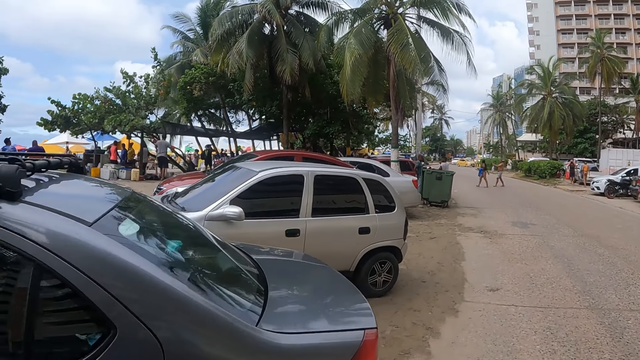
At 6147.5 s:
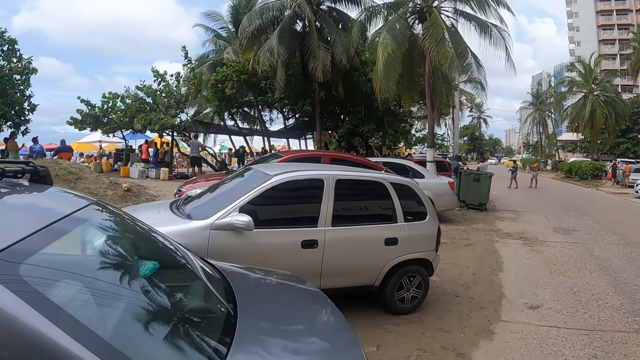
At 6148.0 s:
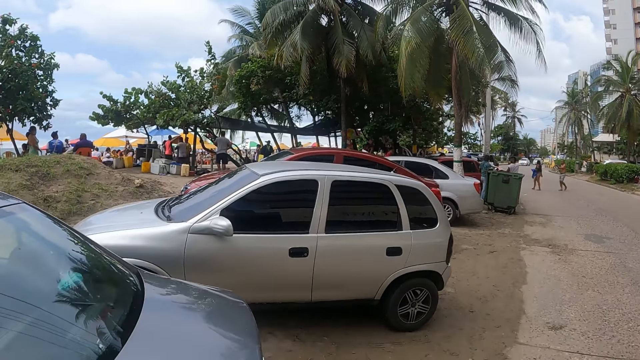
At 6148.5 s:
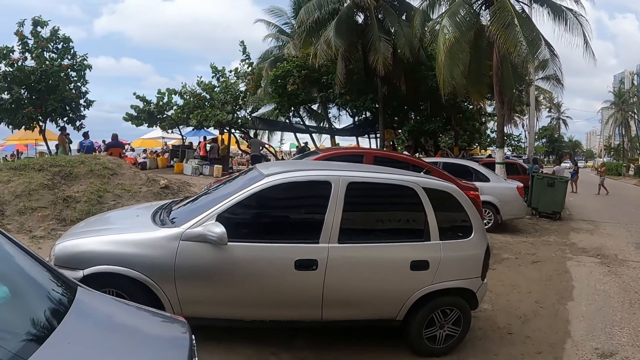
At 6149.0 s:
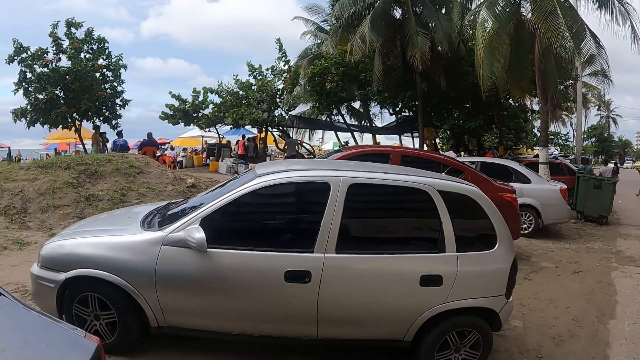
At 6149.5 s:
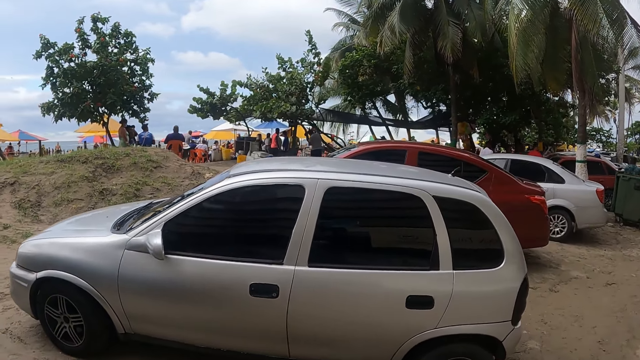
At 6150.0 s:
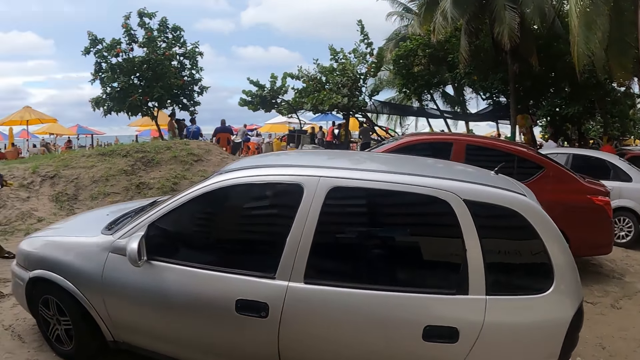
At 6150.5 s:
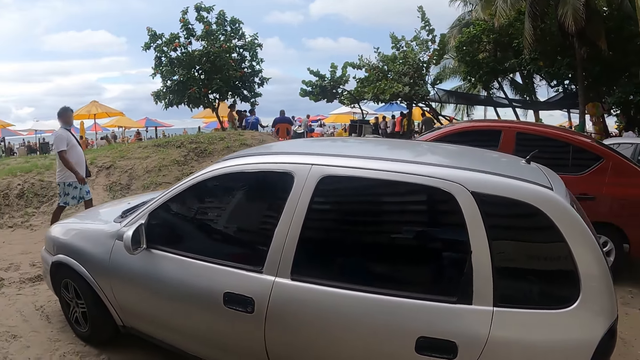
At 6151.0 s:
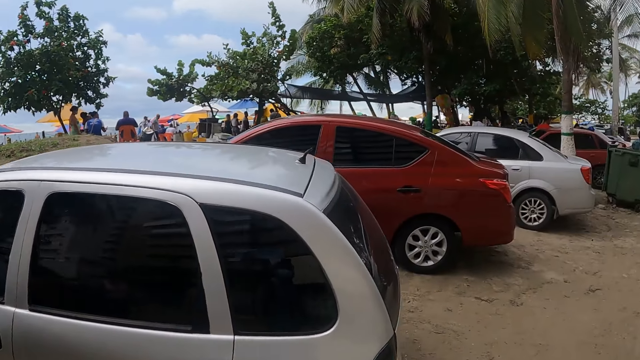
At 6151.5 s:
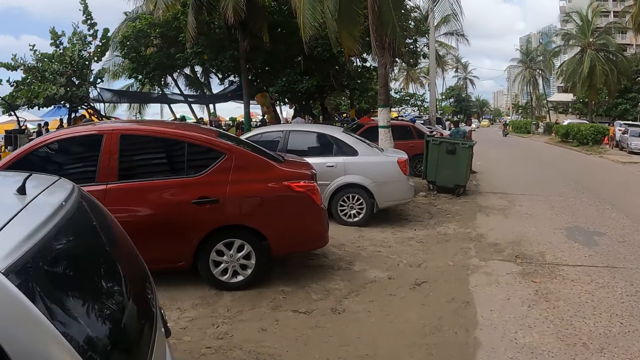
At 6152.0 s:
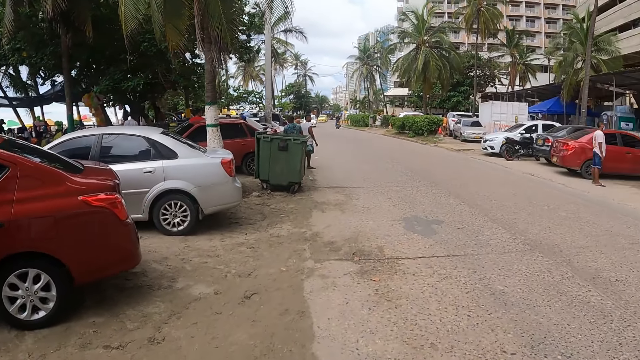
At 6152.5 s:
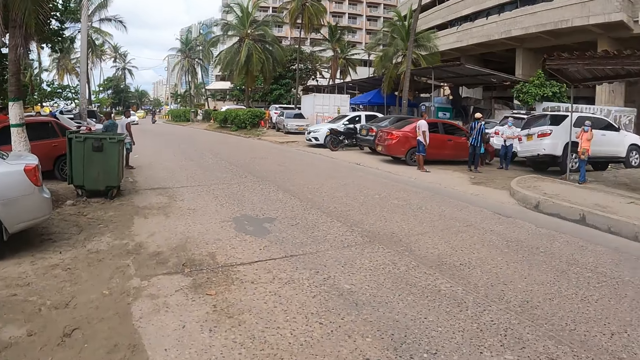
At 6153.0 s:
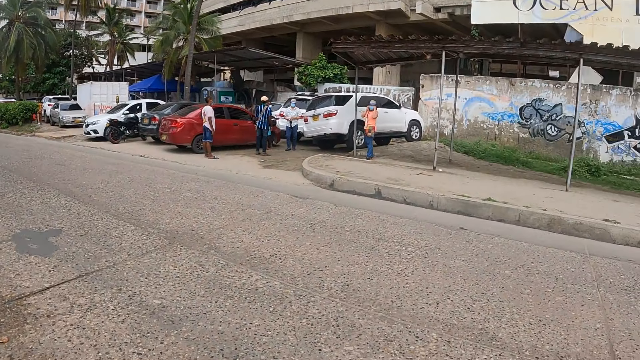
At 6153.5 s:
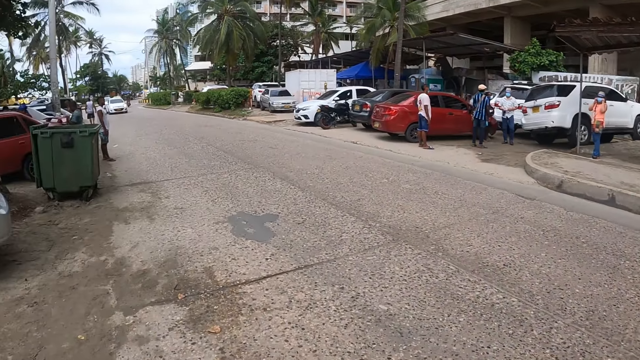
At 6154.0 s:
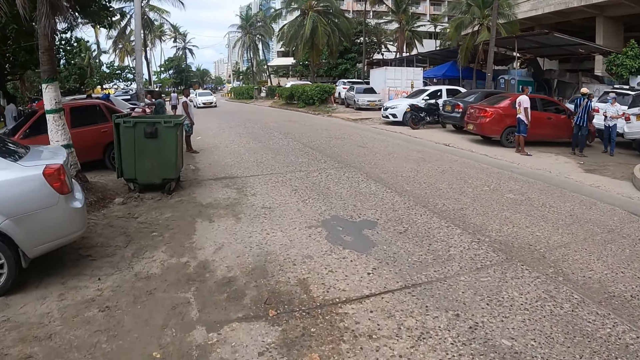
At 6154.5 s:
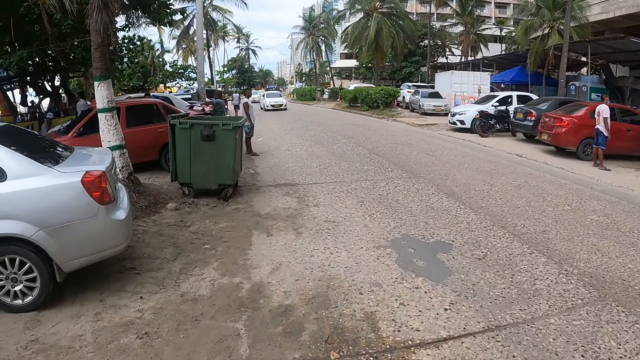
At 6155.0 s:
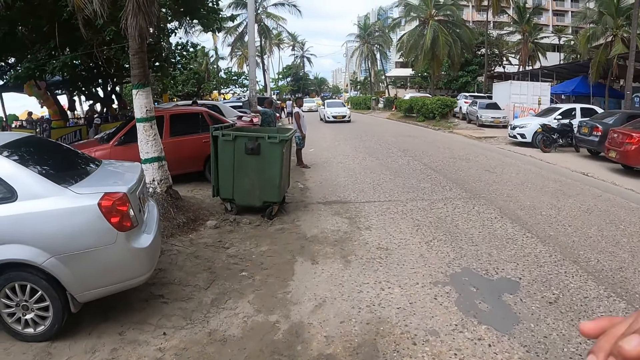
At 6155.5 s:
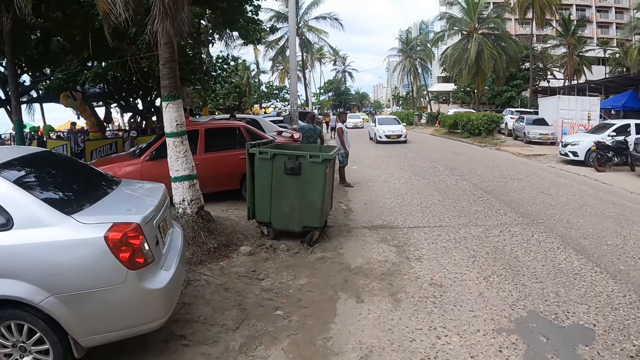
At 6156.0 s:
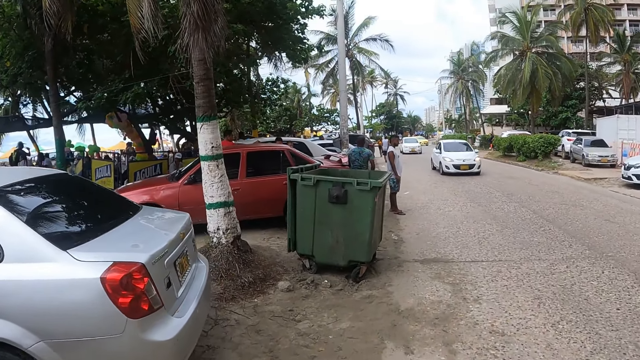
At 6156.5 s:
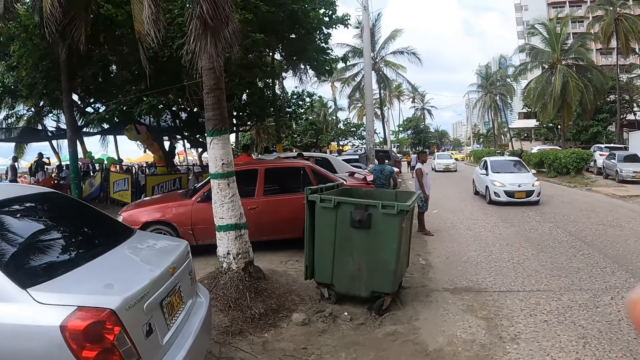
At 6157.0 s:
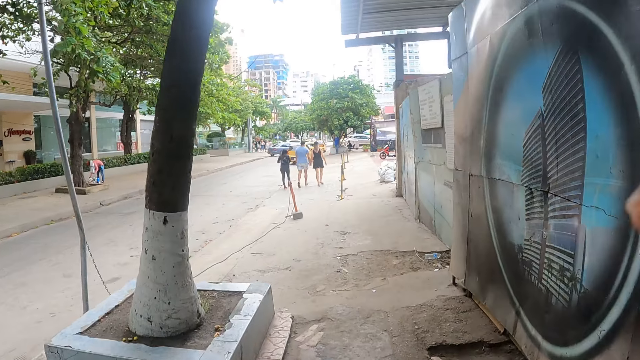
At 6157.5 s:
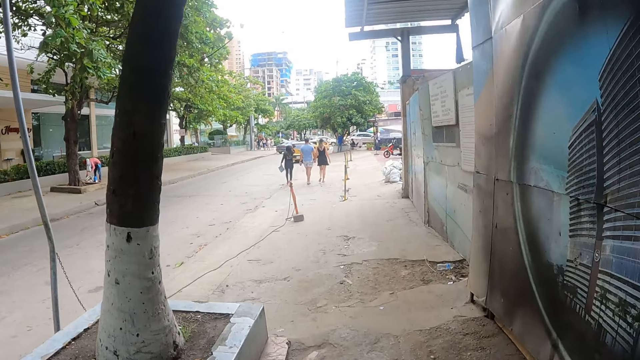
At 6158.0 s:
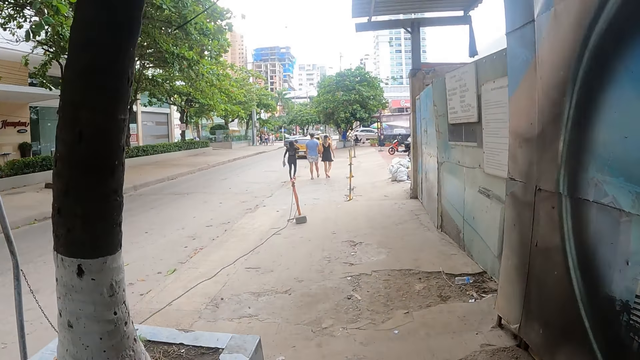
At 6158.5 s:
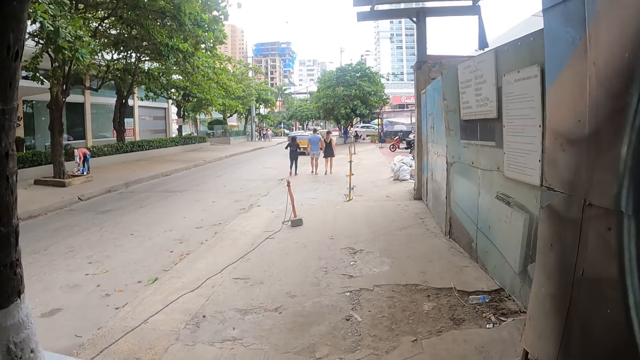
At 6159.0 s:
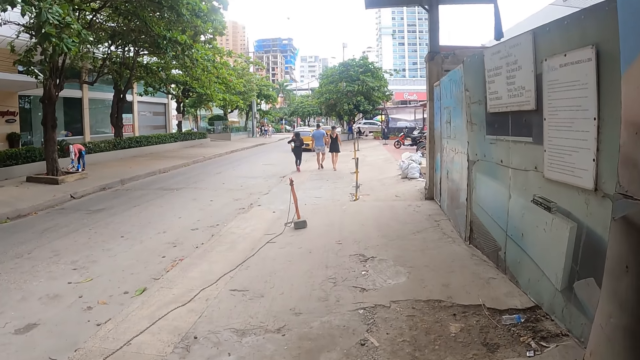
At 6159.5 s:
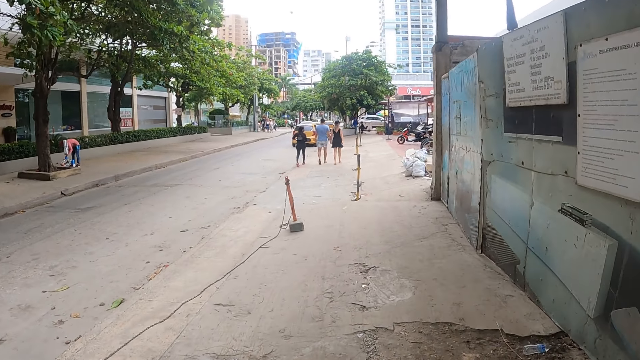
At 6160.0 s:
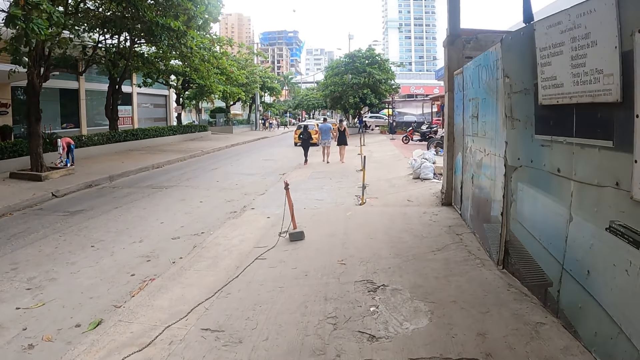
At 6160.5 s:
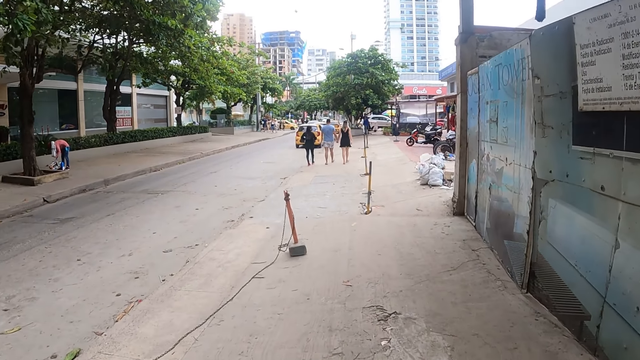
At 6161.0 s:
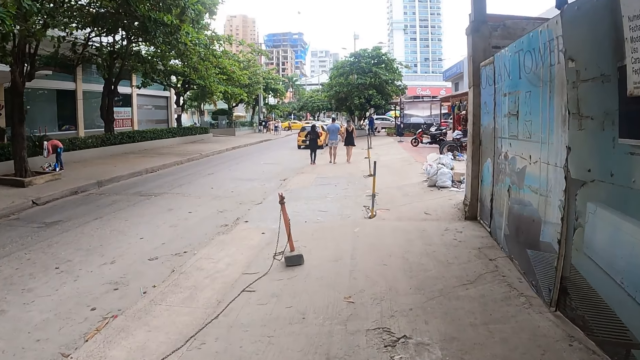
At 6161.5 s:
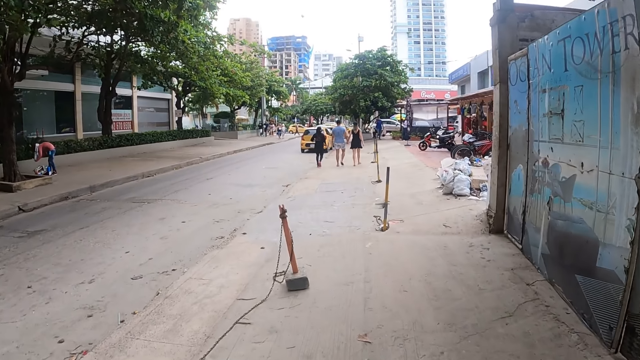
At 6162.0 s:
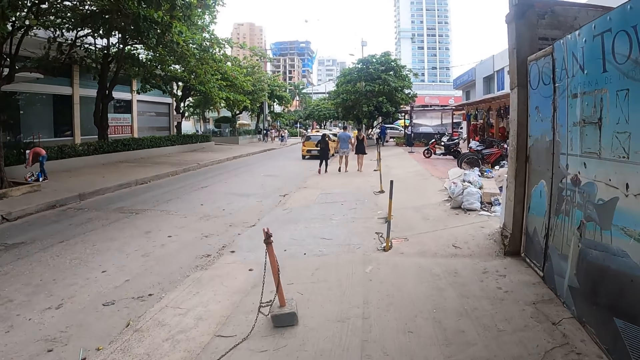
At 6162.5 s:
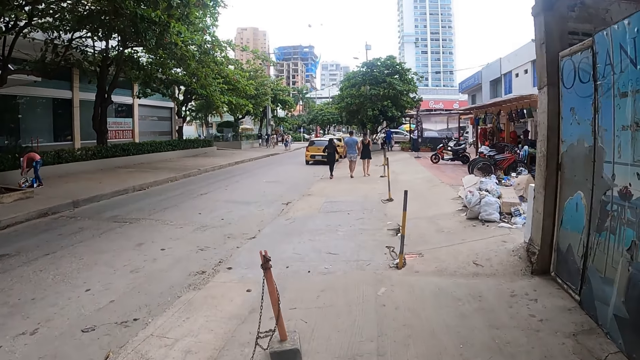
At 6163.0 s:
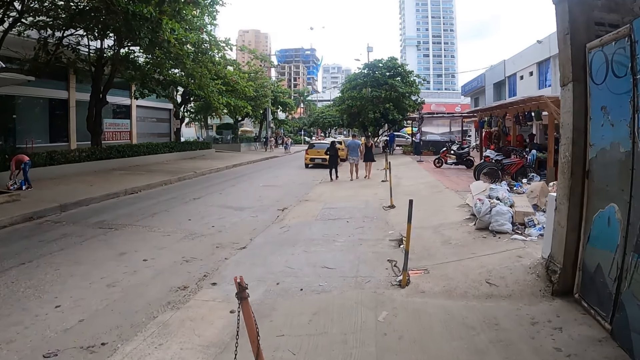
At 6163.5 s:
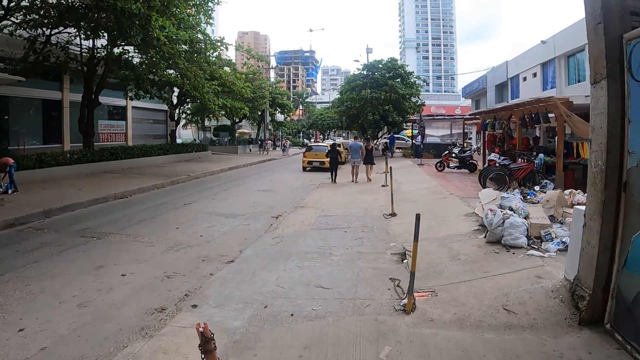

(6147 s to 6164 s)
The camera wearer looks around repeatedly. They walk around. They move a hand. They walk around.

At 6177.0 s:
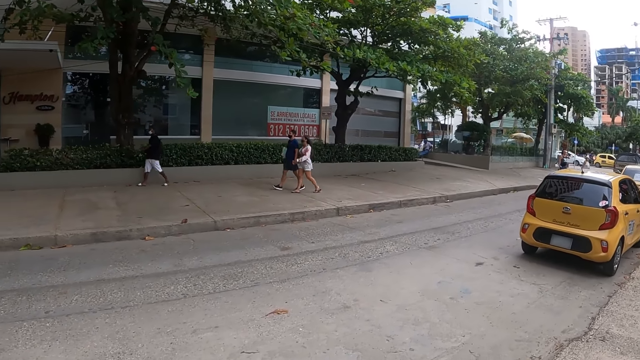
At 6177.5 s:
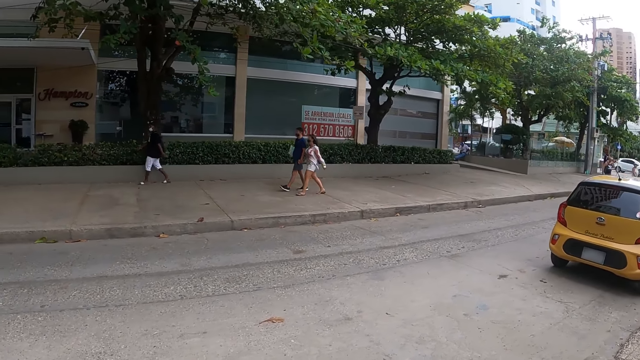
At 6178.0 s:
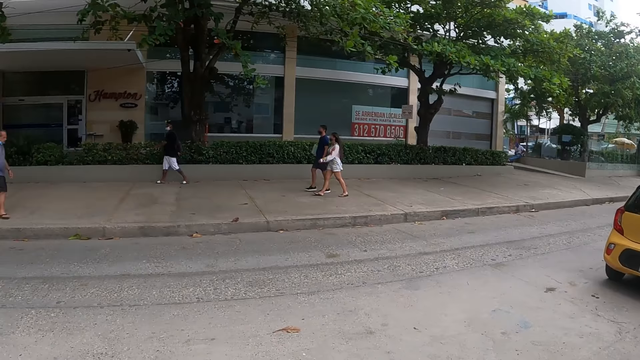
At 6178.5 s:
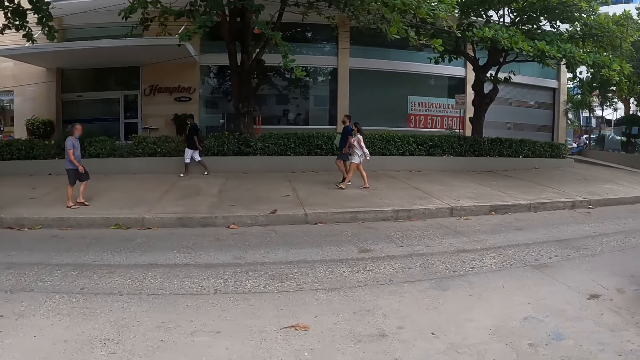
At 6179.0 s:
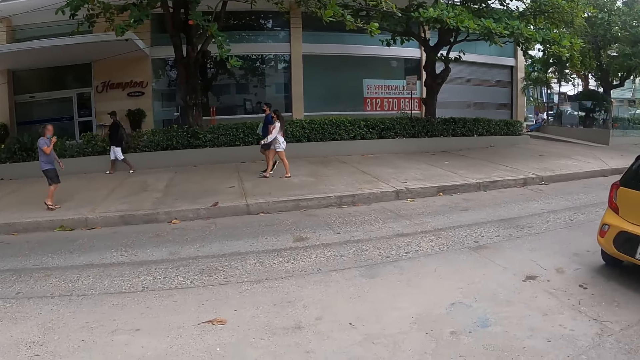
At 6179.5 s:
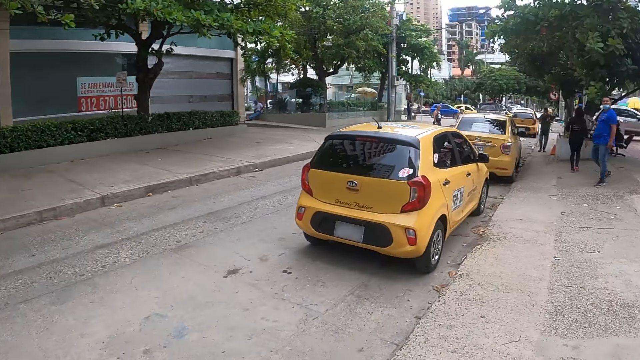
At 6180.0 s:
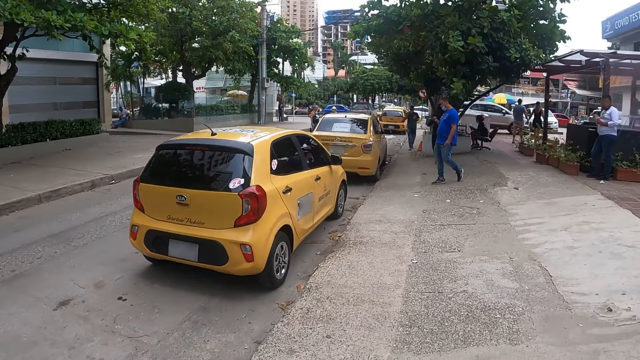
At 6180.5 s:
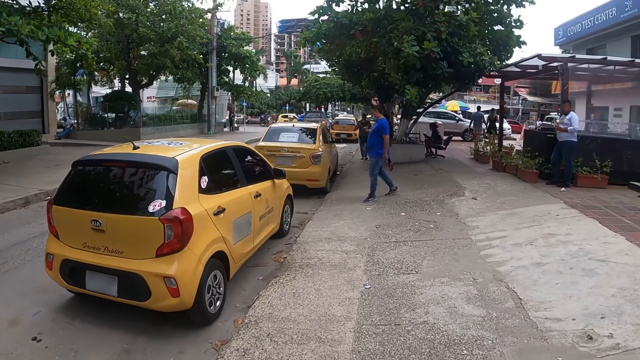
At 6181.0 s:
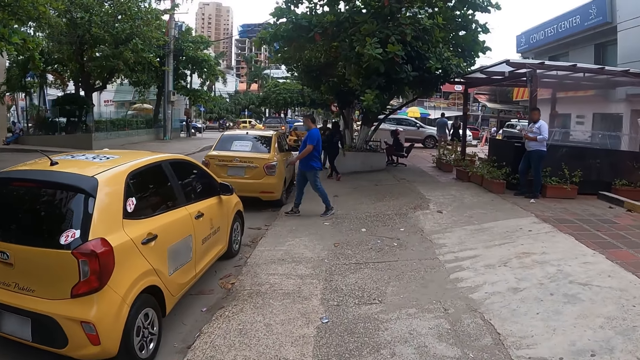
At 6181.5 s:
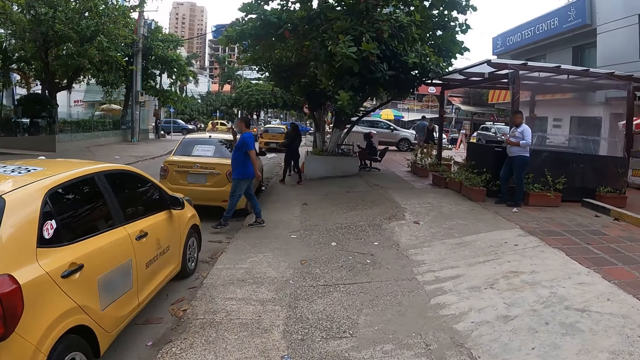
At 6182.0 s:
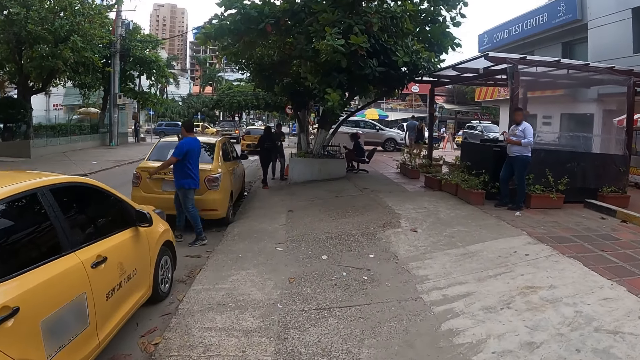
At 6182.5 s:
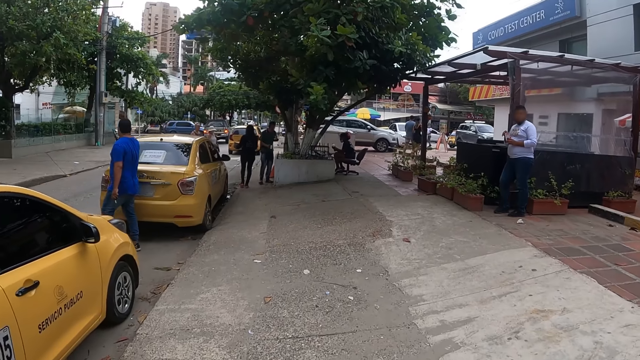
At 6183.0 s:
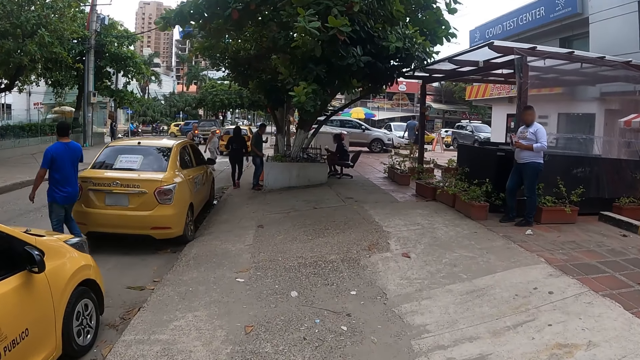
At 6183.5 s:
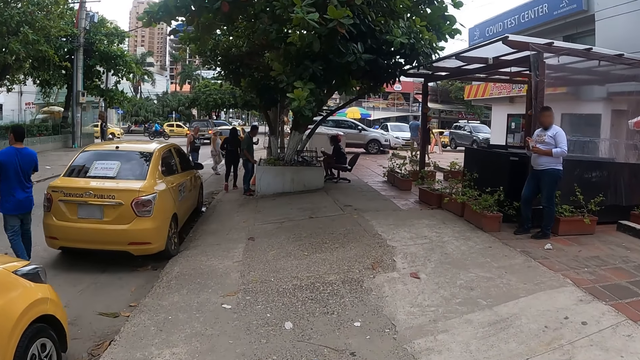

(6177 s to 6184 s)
The camera wearer looks around. They look around again. They walk around.
